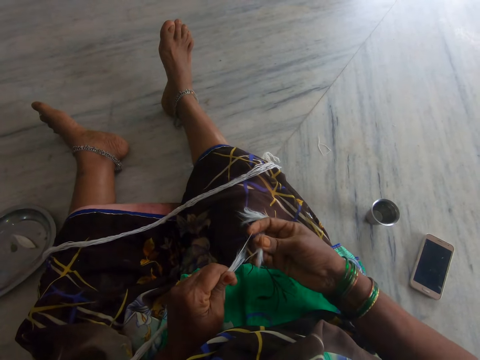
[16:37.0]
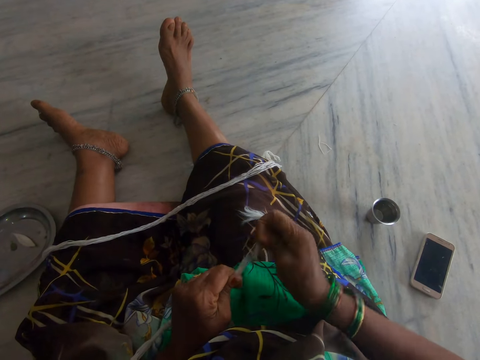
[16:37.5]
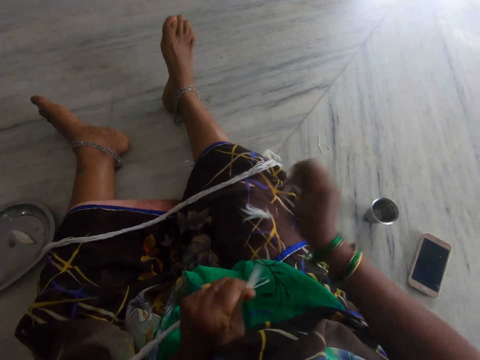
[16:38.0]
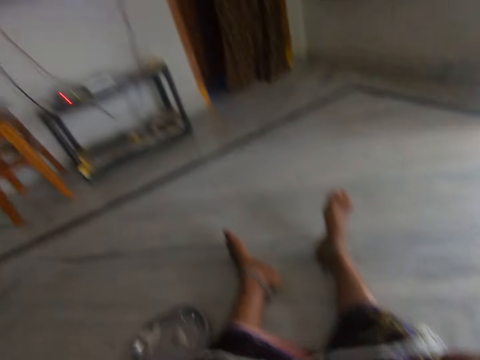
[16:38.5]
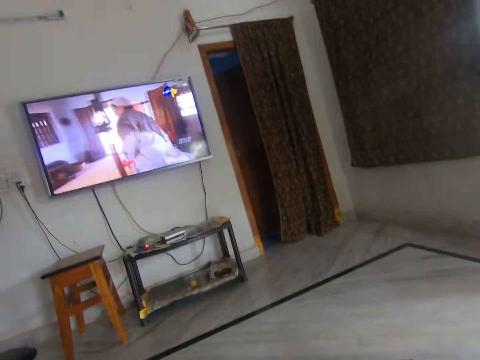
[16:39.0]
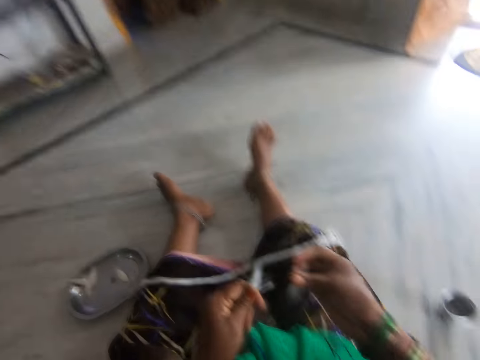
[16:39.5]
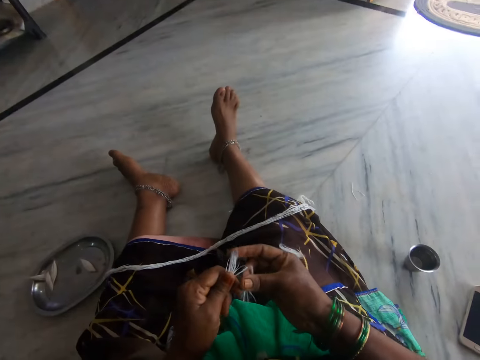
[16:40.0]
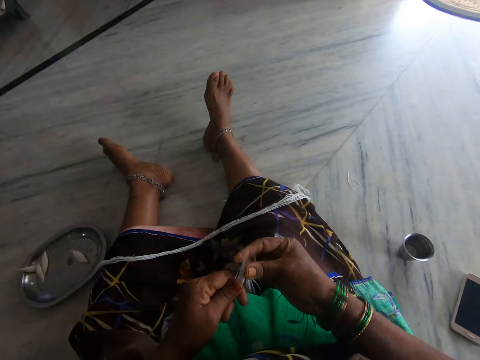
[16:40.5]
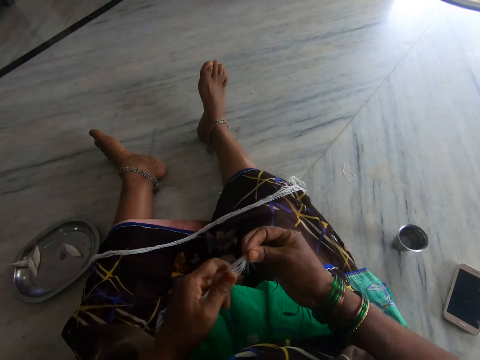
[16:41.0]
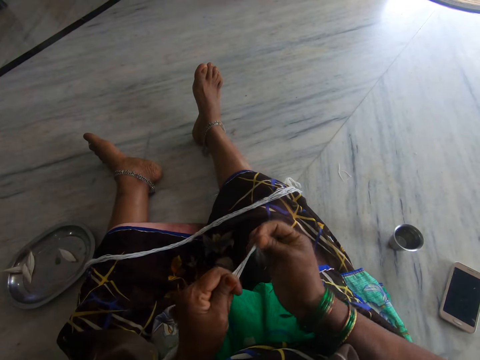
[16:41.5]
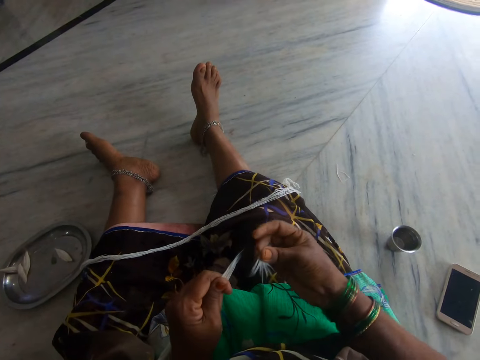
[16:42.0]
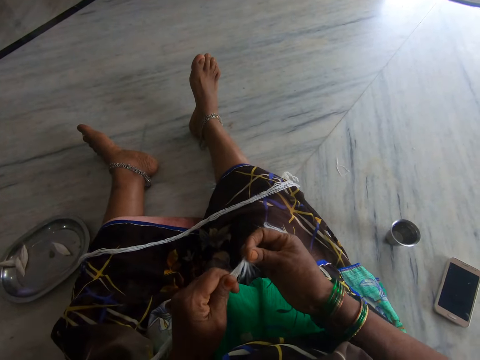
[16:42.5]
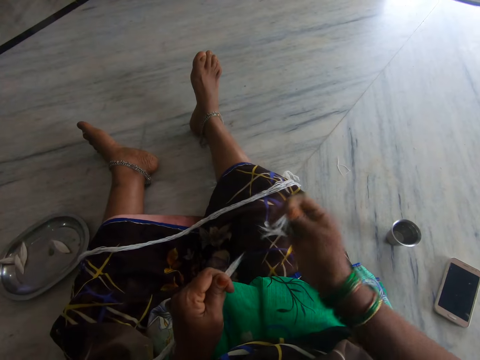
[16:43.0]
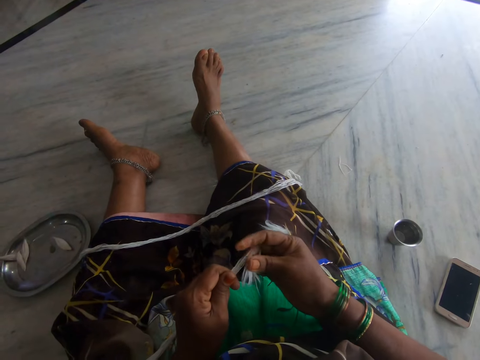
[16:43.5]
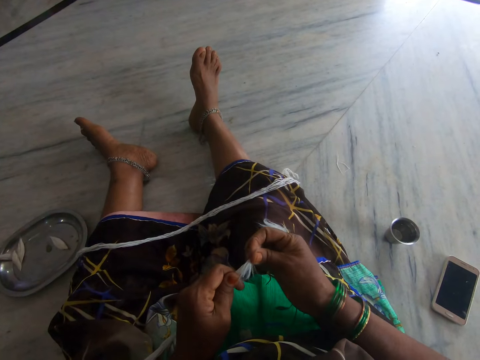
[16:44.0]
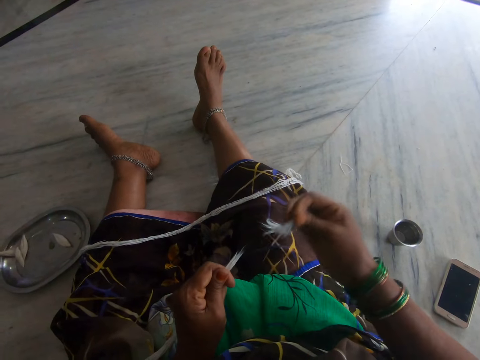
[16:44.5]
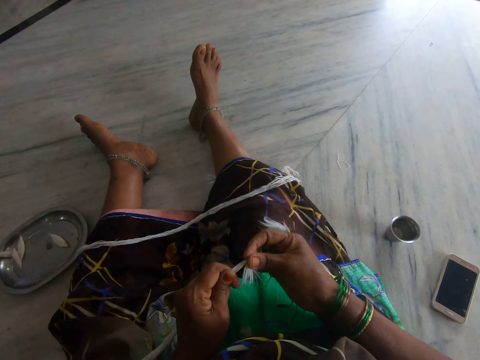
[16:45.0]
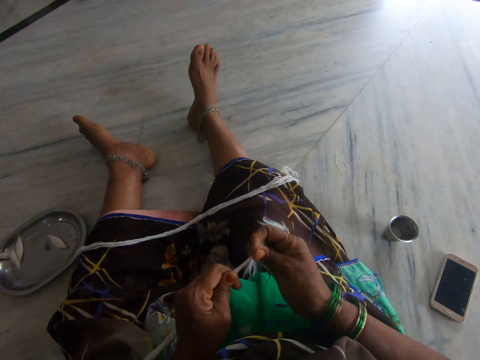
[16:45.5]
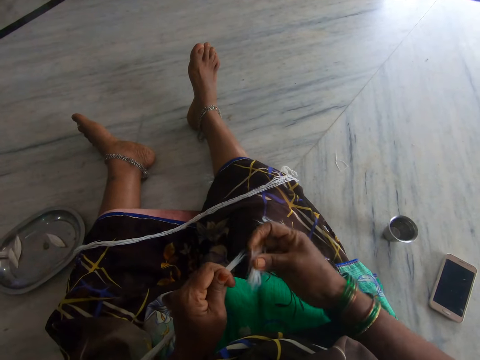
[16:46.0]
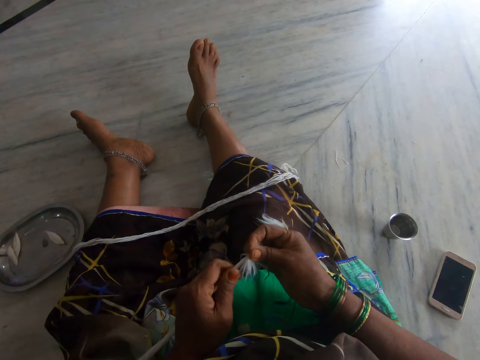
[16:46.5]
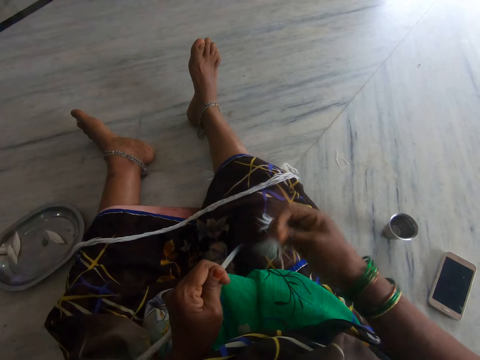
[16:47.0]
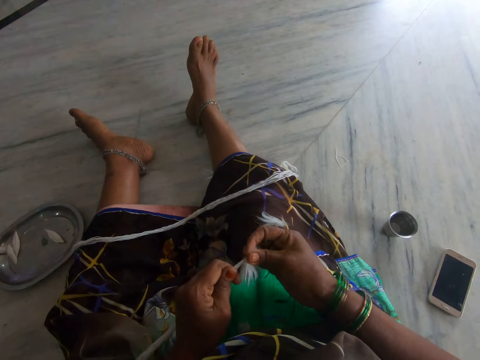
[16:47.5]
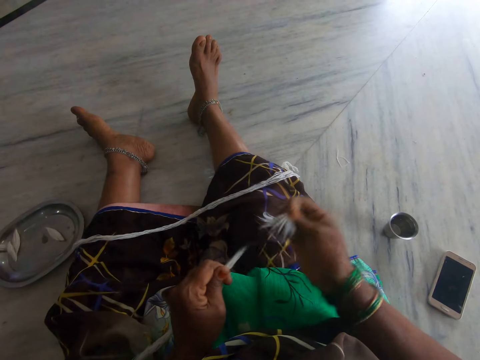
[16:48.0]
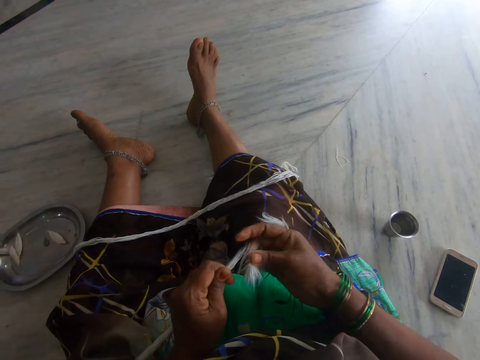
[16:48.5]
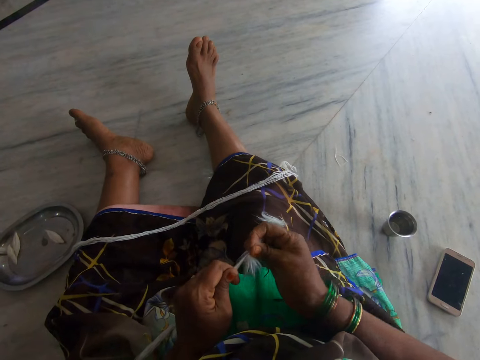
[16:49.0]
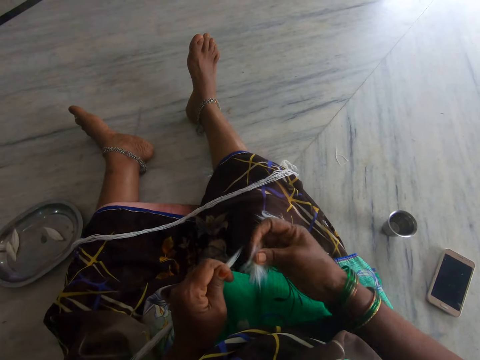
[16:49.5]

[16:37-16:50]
The camera wearer looks at the television. She separates the thread into pieces. She cuts the long cotton wool in her hand.

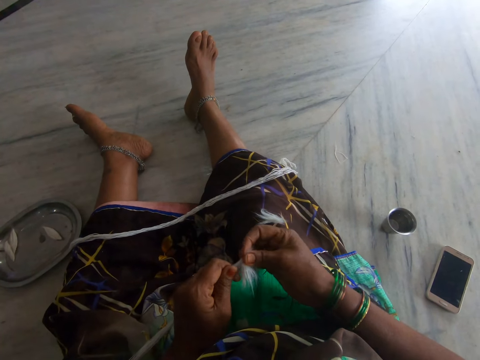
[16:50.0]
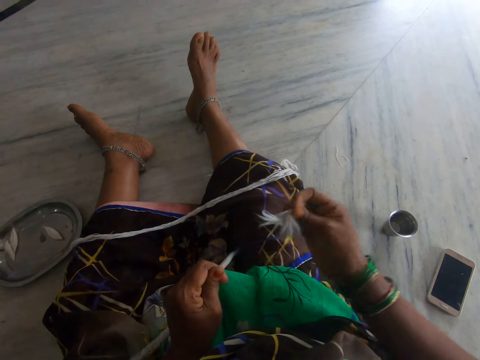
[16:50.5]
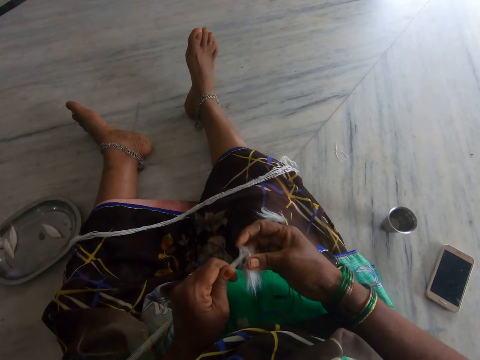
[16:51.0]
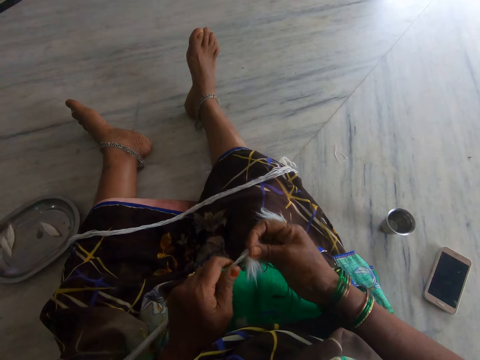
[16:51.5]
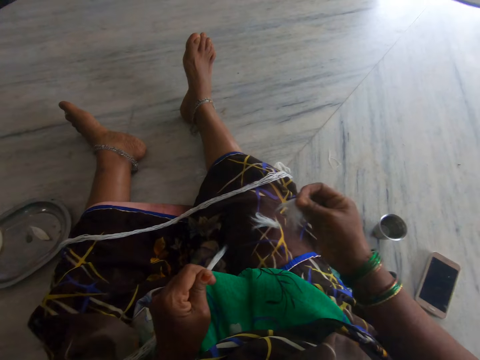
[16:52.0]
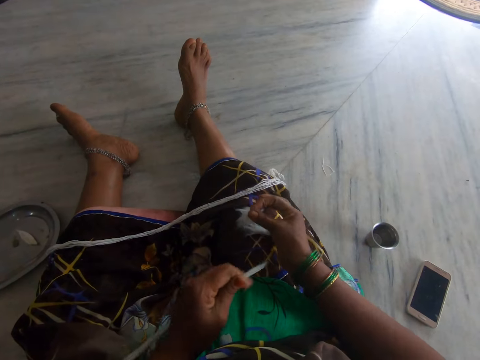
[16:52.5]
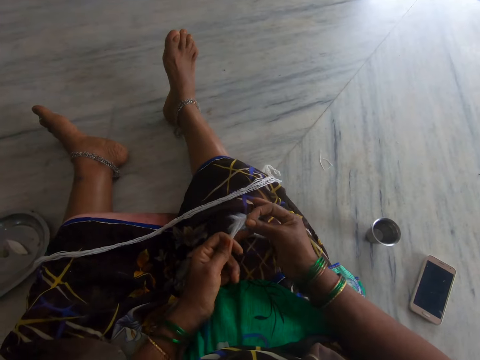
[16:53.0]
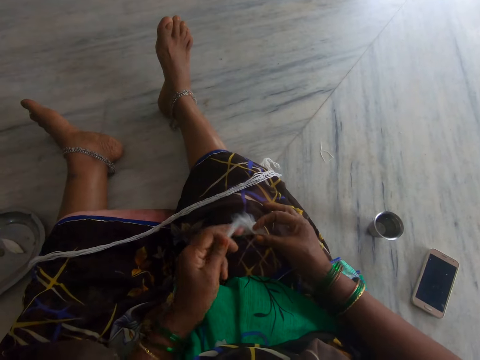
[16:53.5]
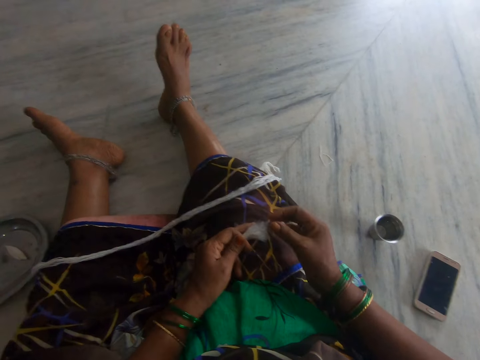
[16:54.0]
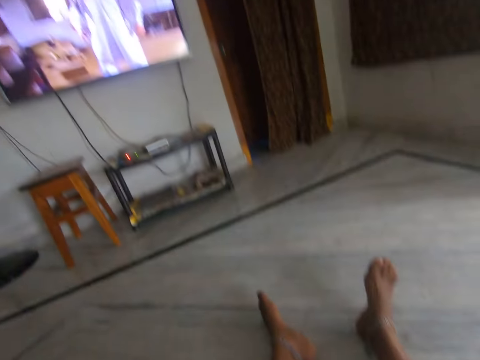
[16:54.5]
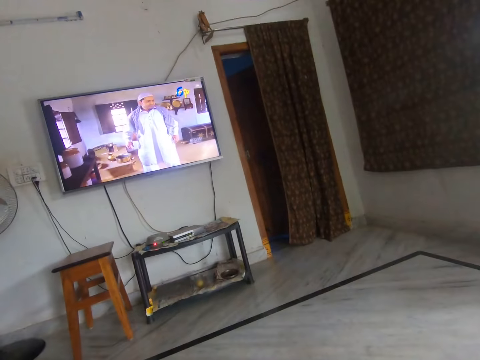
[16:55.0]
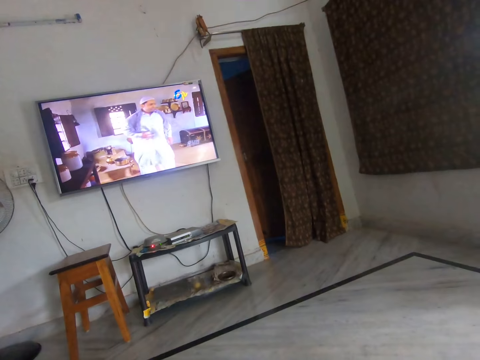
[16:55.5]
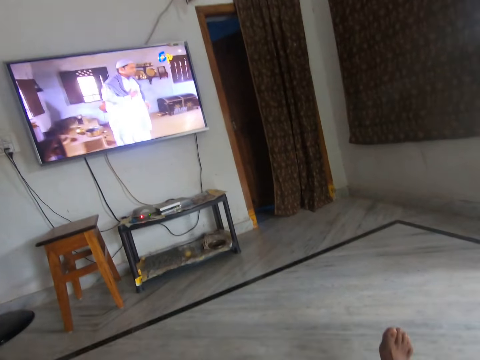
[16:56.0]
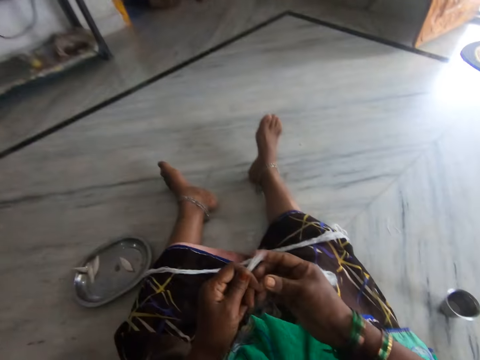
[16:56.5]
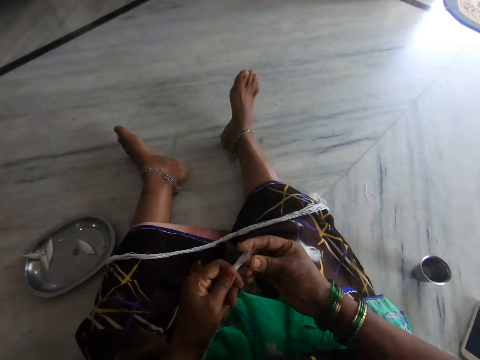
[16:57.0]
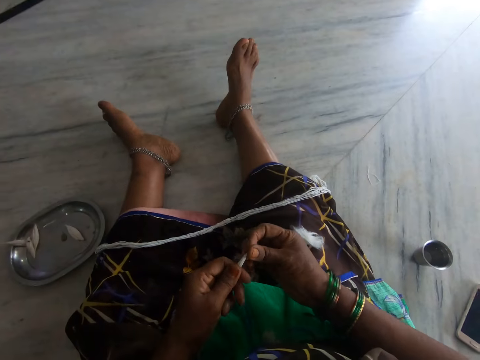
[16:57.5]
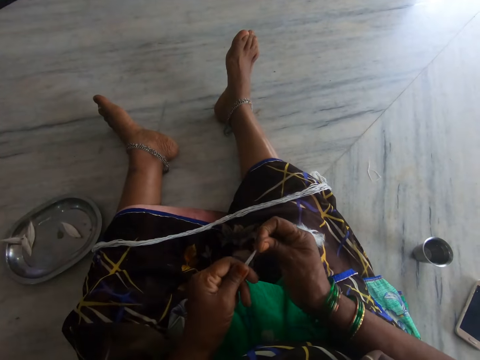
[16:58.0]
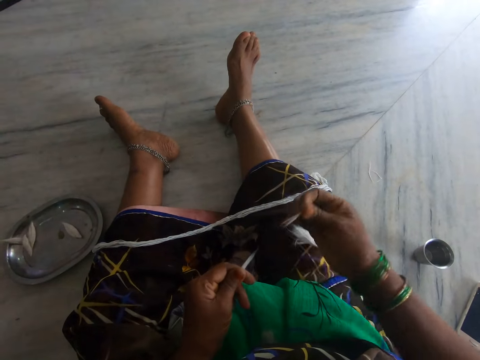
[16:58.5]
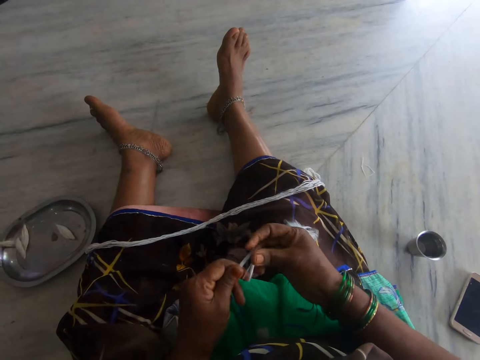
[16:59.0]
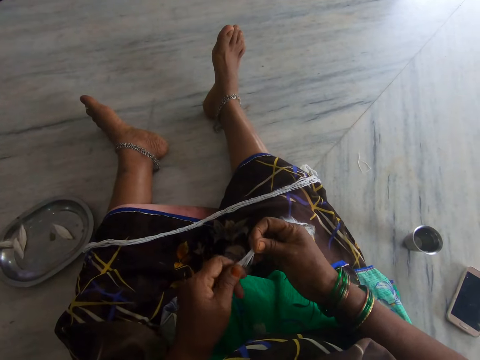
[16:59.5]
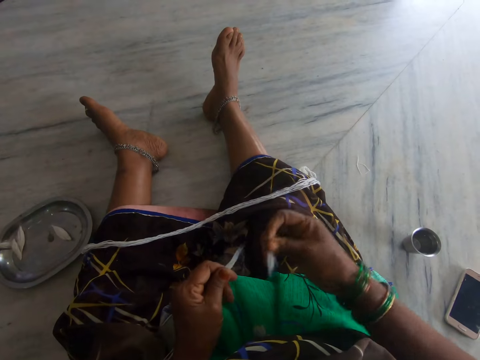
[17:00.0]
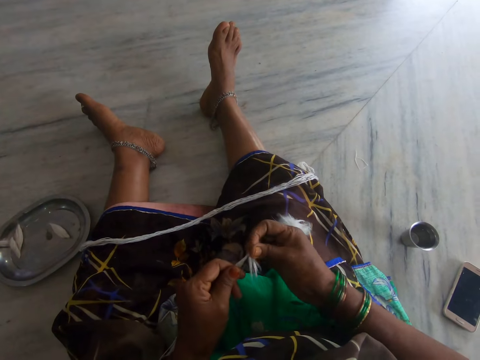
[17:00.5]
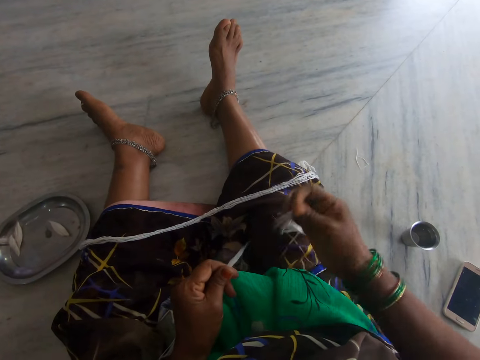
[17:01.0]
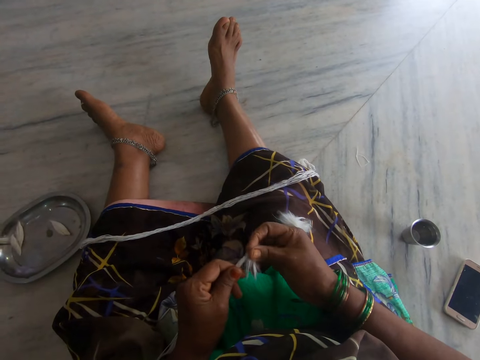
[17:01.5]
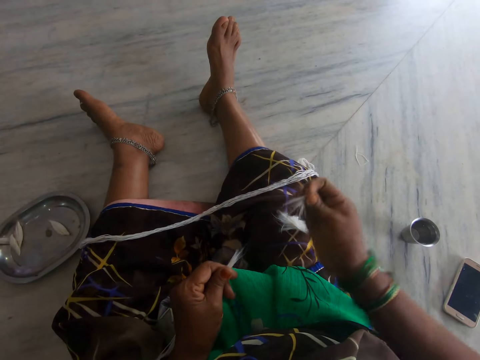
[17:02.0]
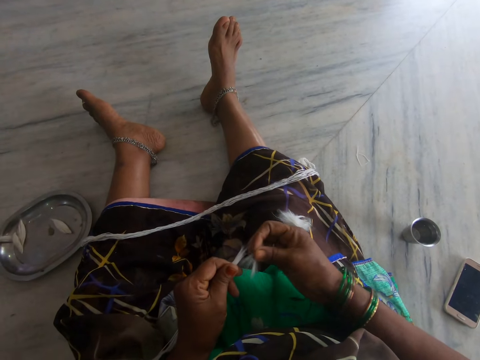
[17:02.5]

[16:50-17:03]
The camera wearer drops the cut cotton wool on her lap. She looks at the television. She separates the thread into pieces. She cuts the long cotton wool in her hand.
